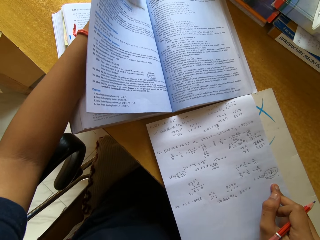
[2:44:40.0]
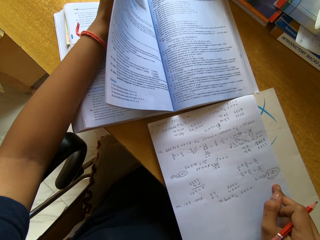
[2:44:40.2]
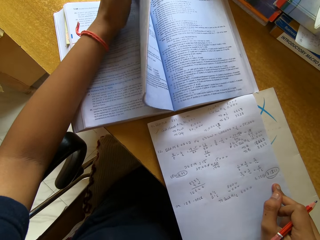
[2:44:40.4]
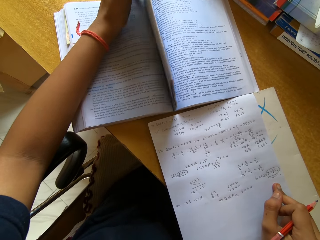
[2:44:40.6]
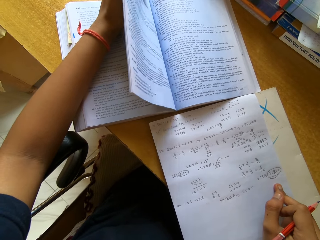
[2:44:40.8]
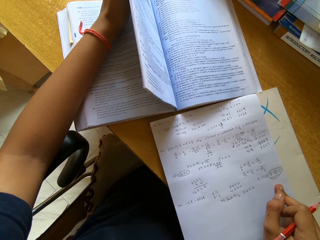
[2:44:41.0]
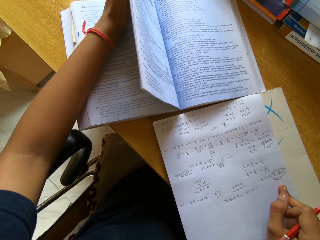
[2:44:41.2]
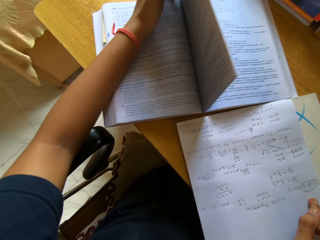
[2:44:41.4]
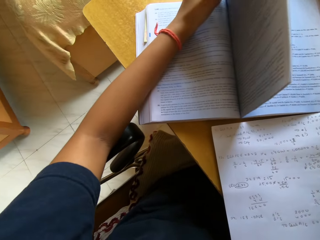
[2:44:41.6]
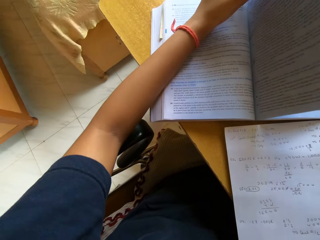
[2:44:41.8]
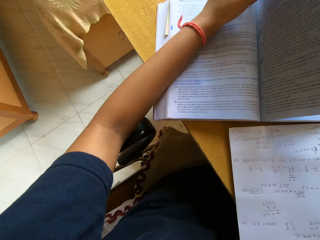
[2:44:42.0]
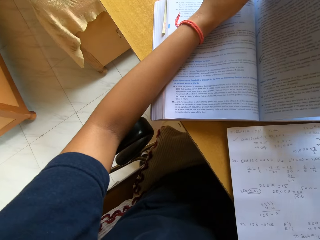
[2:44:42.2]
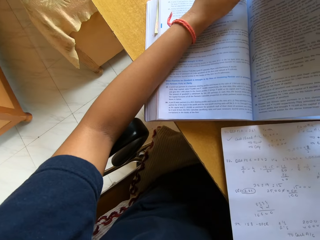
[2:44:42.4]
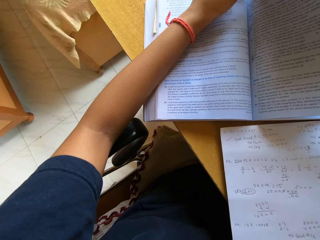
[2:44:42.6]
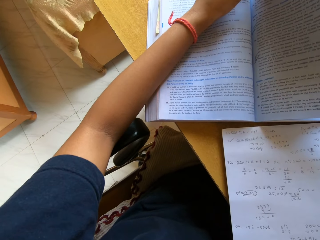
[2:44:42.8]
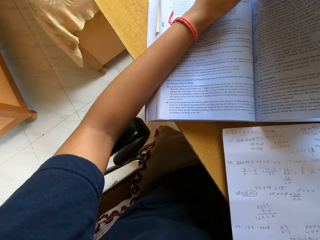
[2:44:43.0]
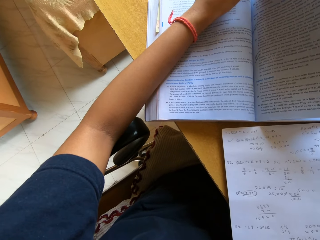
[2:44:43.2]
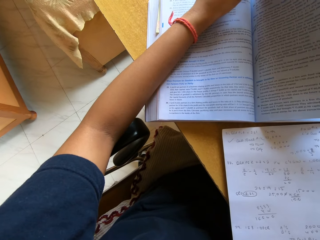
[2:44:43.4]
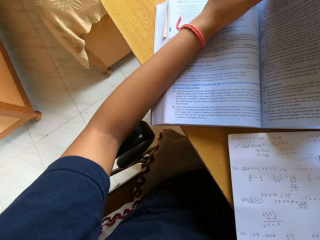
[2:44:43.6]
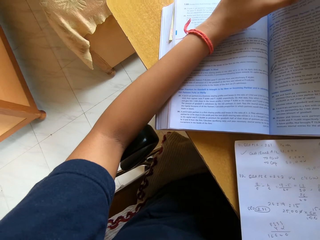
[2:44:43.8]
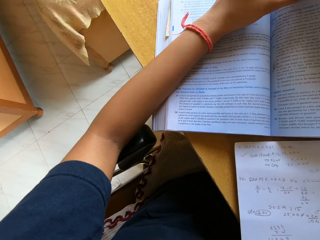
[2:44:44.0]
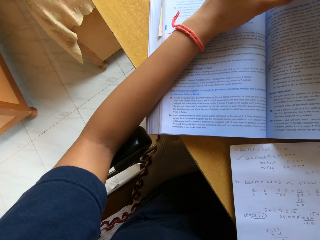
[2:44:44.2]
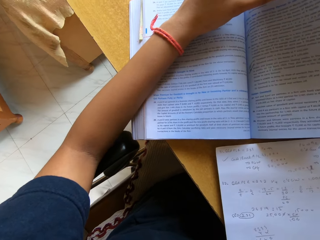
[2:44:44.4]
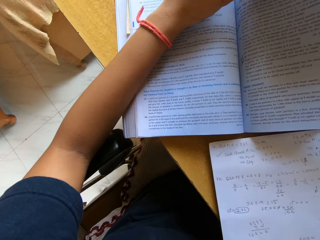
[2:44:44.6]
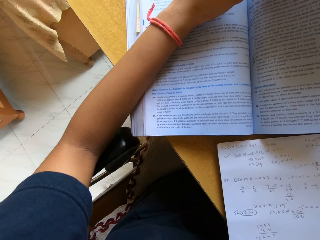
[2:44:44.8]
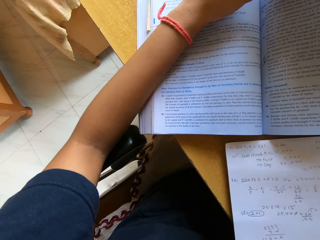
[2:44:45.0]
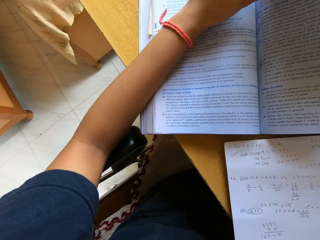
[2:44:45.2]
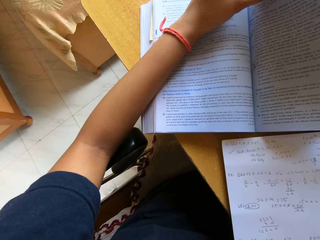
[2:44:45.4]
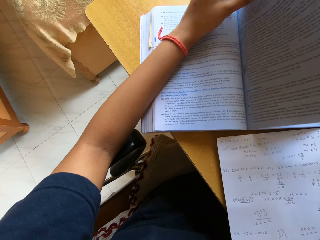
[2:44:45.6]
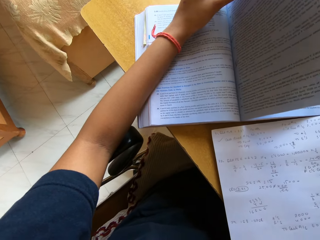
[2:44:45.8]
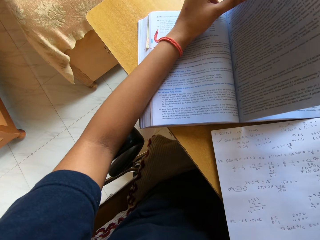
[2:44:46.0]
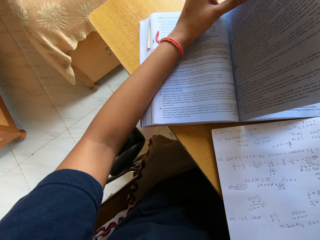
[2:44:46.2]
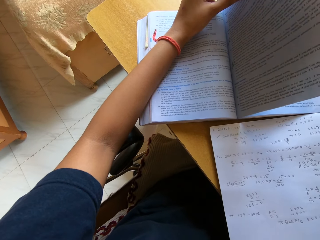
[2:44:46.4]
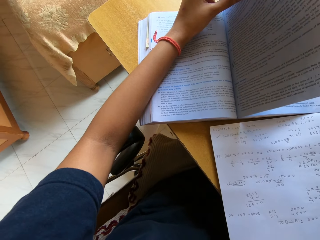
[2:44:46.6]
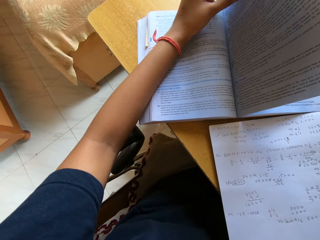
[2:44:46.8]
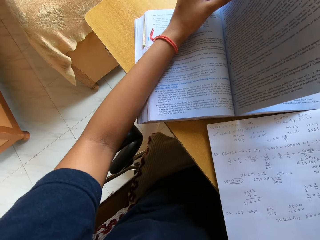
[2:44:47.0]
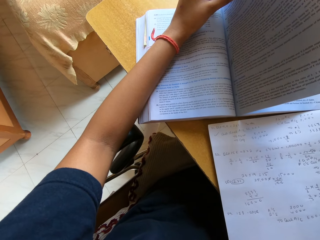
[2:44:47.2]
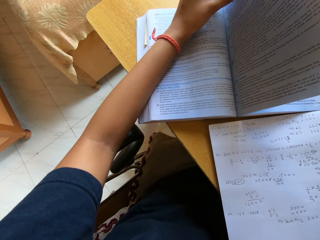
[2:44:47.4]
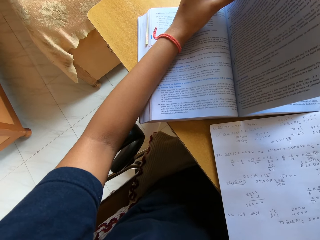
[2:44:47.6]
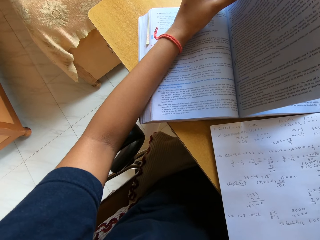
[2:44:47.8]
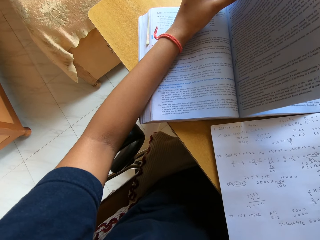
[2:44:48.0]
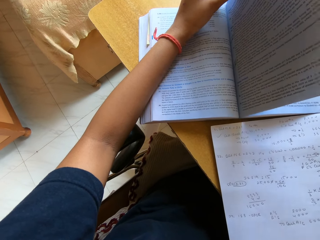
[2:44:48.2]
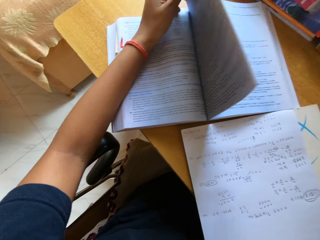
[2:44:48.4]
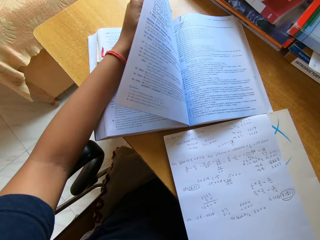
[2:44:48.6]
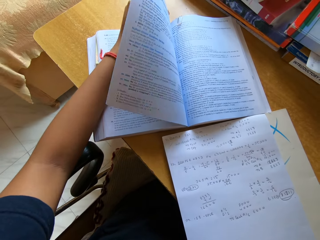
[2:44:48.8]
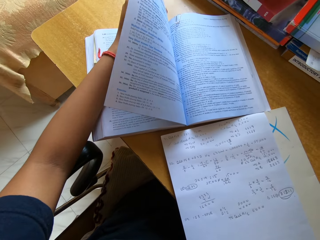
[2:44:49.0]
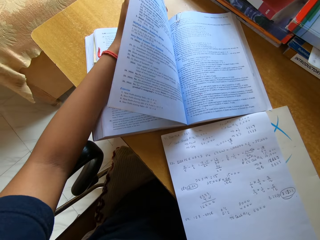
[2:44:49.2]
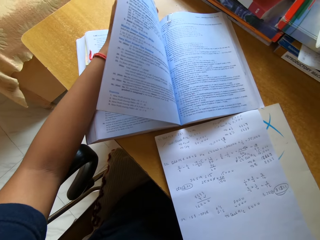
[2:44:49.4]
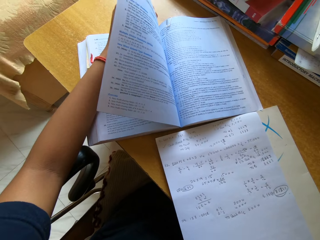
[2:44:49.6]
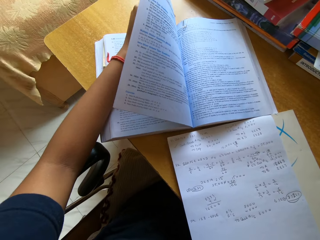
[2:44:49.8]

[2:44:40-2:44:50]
The camera wearer turns a book page. They read a textbook. They turn the book page.

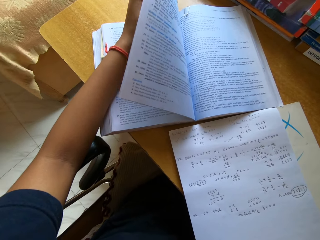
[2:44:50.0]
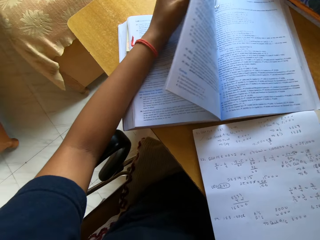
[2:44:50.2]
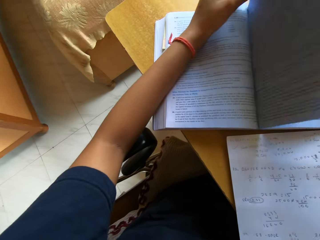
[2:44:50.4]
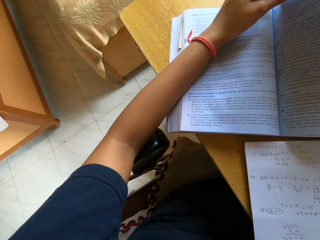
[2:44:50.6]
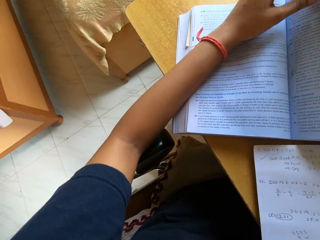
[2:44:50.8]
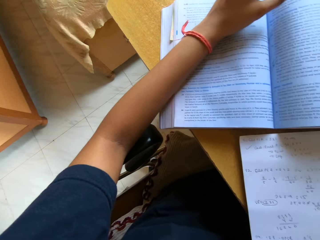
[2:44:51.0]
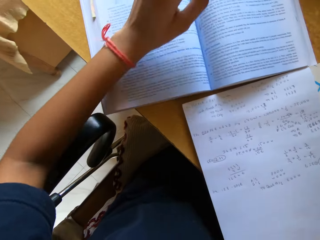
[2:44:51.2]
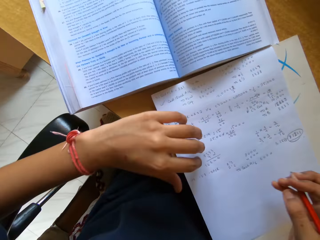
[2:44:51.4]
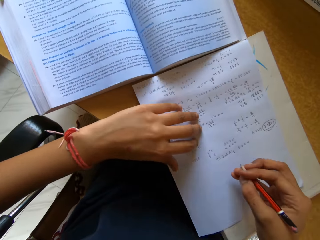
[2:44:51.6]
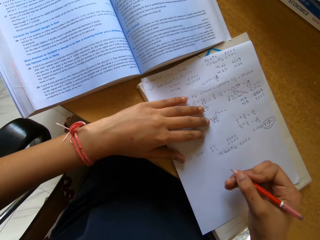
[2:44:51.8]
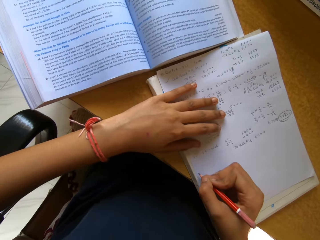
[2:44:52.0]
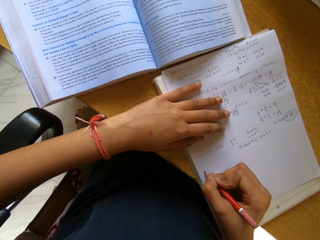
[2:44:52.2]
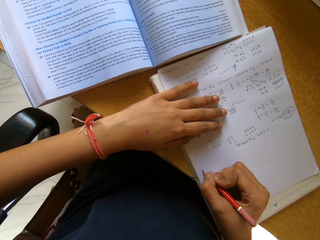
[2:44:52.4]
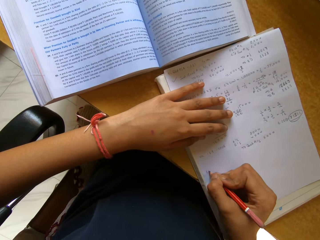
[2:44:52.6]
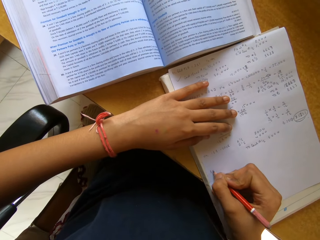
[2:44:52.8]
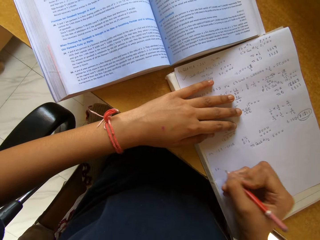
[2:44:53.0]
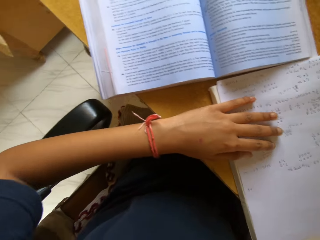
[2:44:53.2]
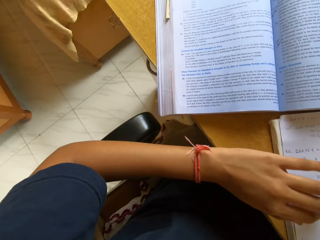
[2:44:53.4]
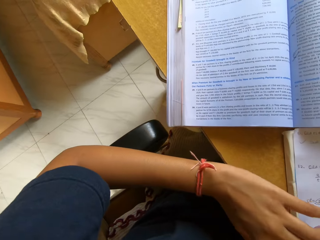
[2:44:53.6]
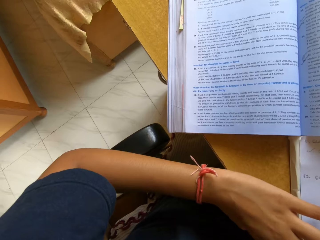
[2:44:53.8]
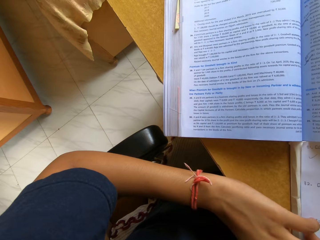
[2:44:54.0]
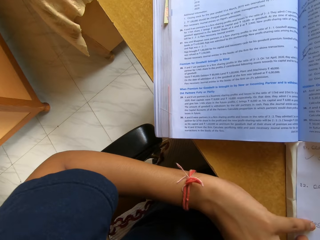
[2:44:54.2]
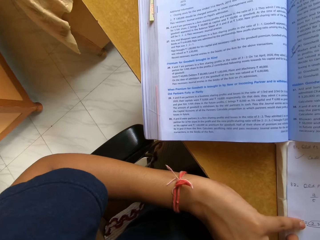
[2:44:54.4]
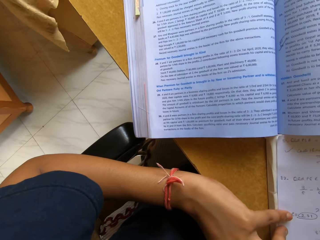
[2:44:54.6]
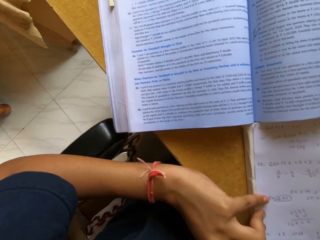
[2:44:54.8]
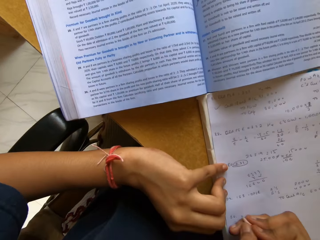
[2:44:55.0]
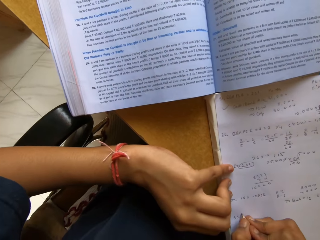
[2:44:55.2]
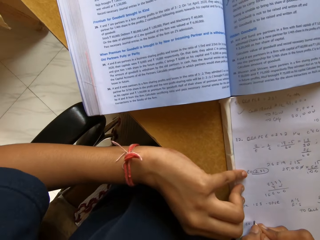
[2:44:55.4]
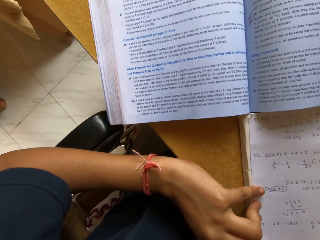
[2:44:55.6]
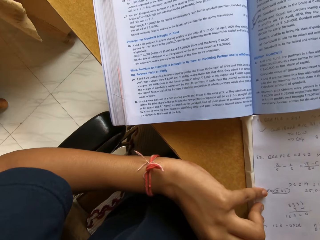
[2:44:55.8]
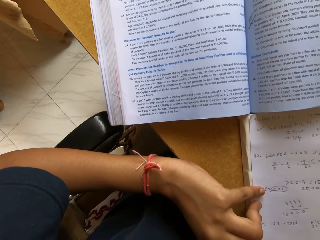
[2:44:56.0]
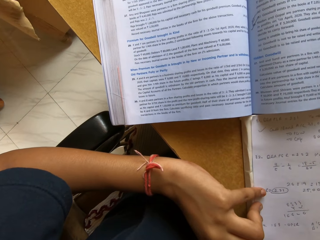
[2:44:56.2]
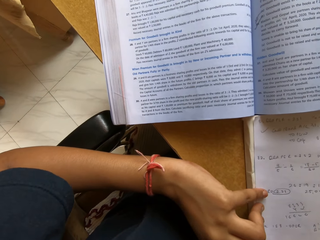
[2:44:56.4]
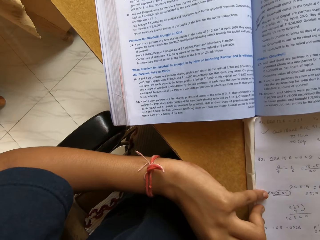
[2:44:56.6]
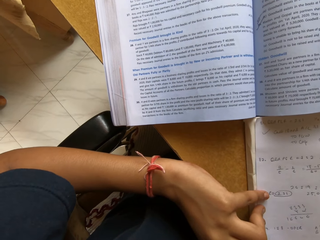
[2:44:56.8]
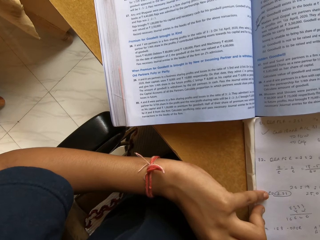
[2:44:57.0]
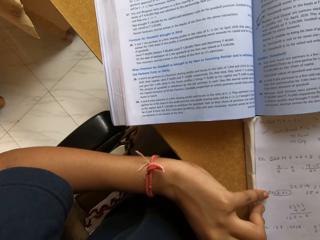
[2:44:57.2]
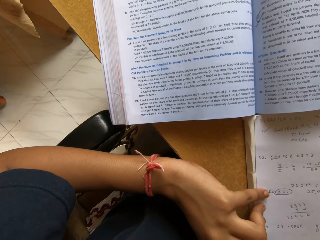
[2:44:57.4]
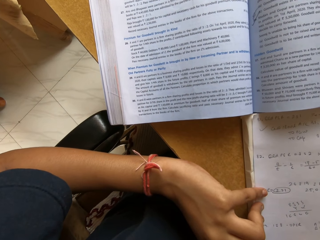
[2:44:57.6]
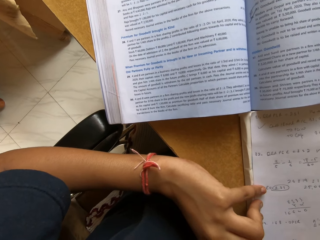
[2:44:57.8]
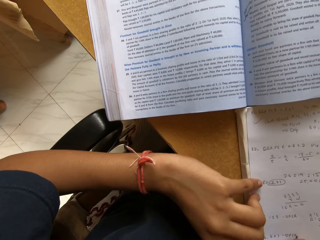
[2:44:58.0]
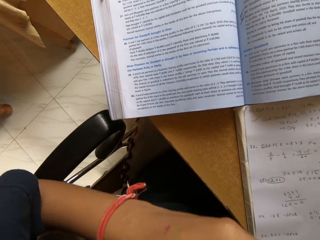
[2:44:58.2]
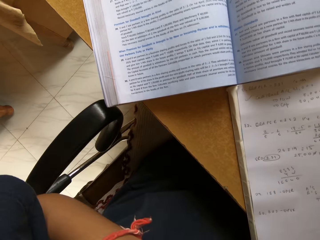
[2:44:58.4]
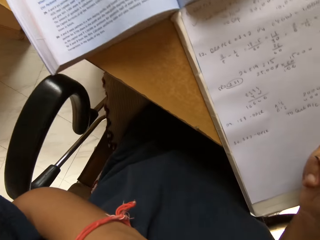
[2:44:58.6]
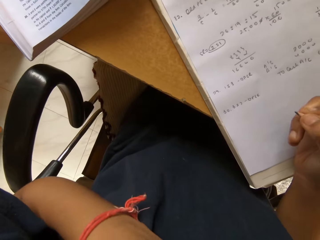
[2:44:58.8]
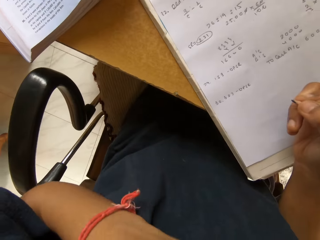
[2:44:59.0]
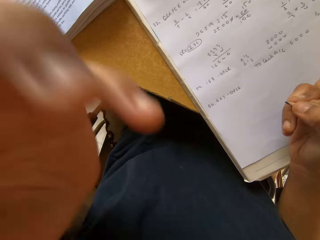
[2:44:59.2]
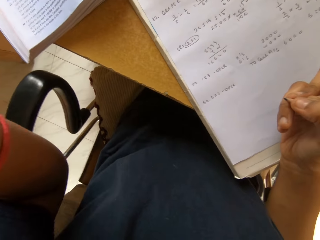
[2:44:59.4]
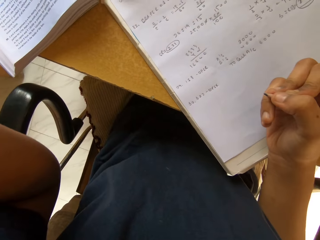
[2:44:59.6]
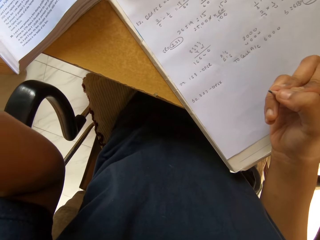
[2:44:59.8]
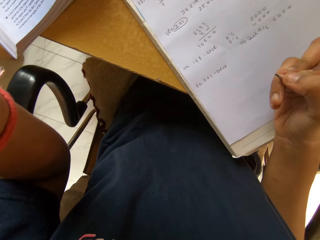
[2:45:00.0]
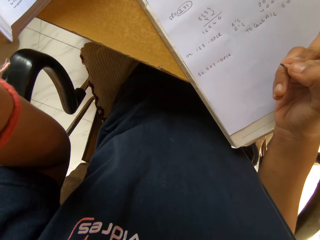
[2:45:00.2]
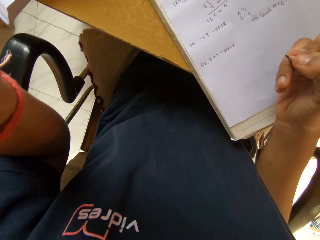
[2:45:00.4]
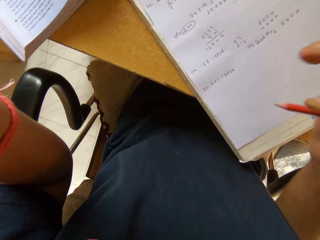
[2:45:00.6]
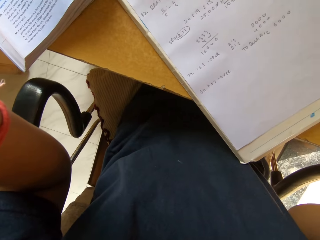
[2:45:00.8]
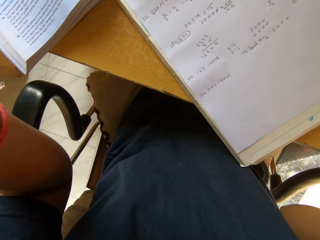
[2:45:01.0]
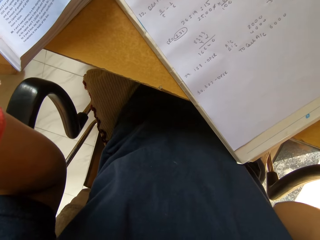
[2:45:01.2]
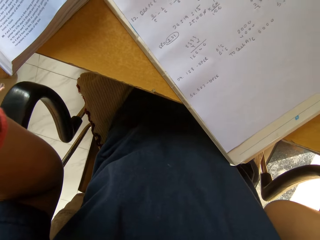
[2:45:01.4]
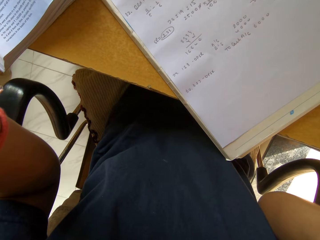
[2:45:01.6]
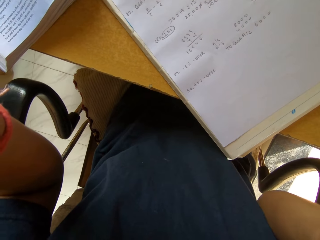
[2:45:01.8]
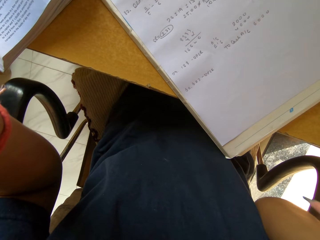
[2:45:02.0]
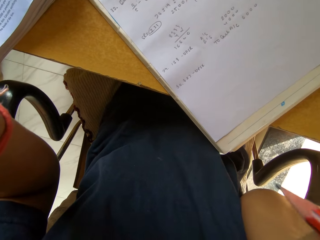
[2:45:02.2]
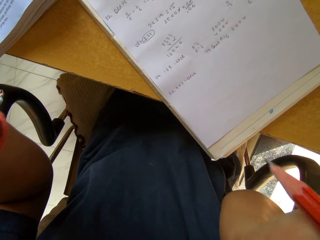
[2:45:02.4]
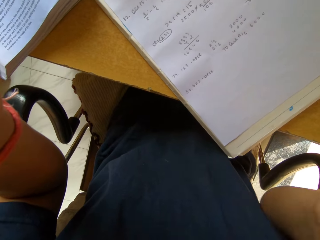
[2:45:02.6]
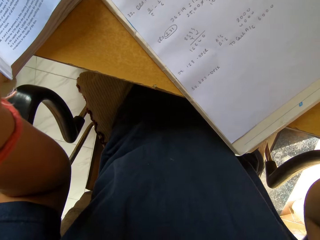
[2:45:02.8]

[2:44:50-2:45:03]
The camera wearer reads a textbook. They write on a book or paper with a pencil. They read the textbook. They write on the paper. They adjust a camera.
